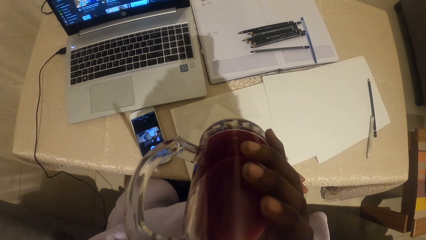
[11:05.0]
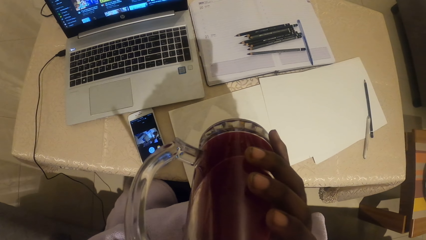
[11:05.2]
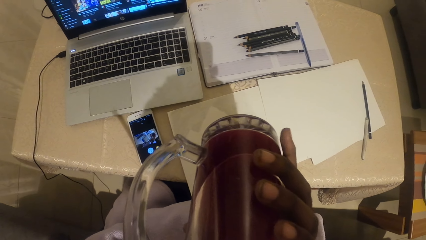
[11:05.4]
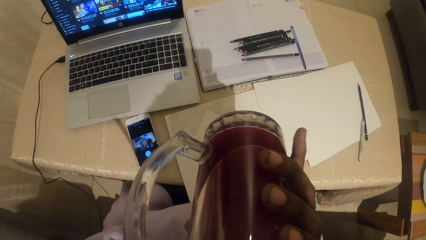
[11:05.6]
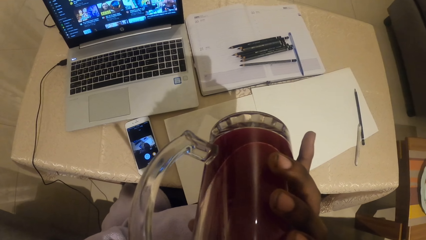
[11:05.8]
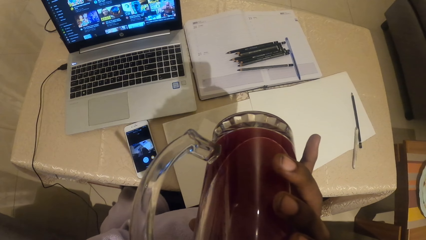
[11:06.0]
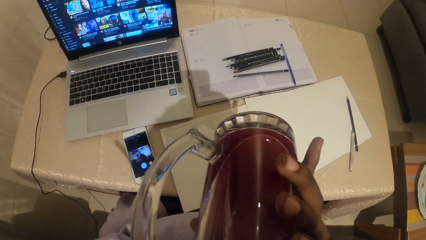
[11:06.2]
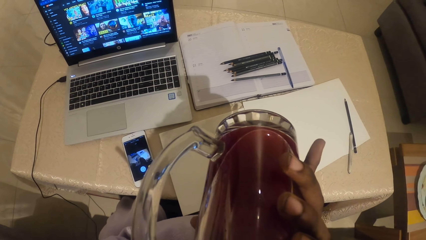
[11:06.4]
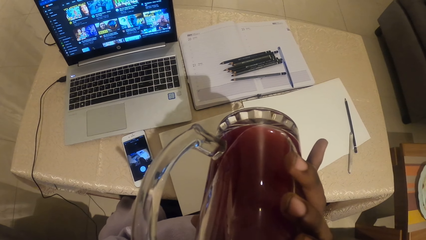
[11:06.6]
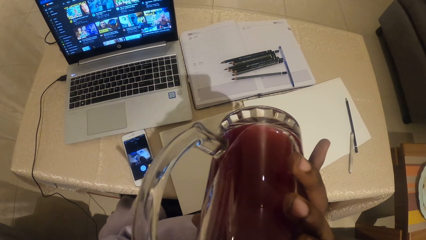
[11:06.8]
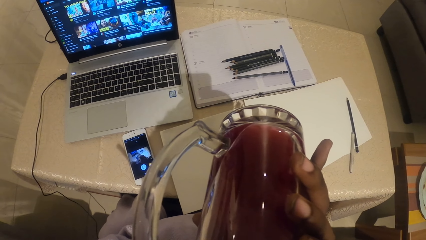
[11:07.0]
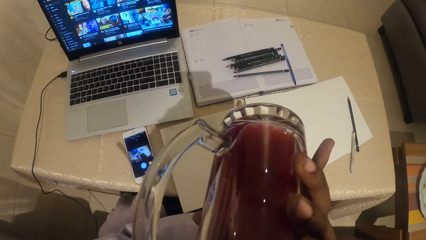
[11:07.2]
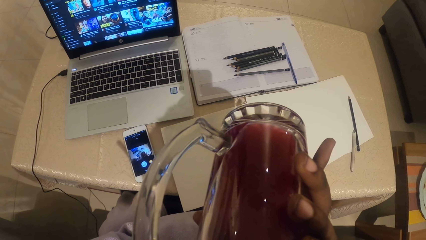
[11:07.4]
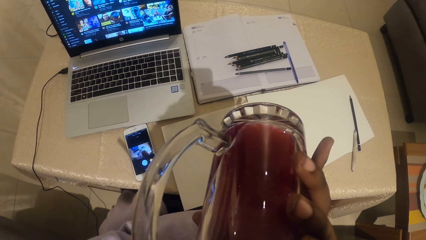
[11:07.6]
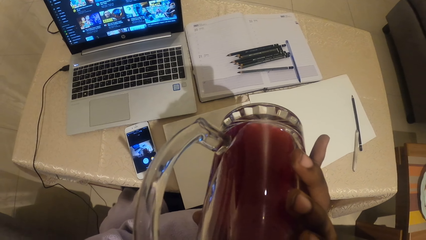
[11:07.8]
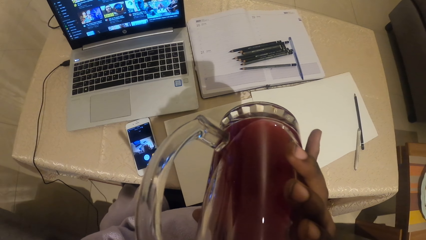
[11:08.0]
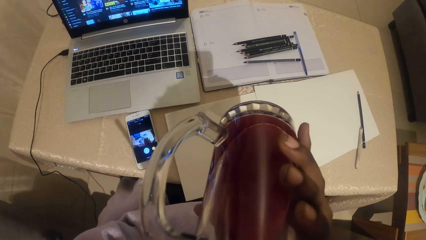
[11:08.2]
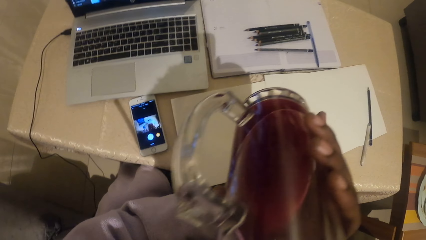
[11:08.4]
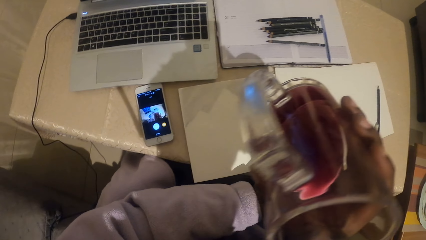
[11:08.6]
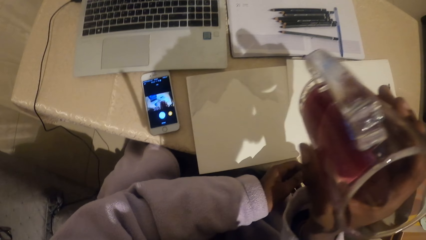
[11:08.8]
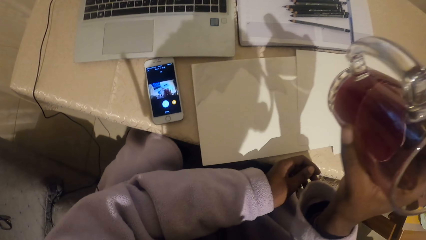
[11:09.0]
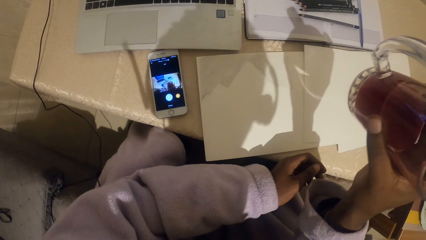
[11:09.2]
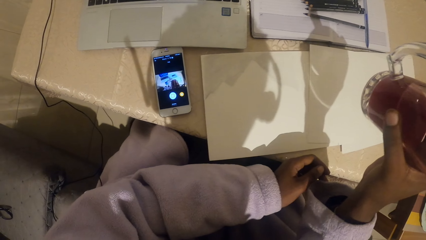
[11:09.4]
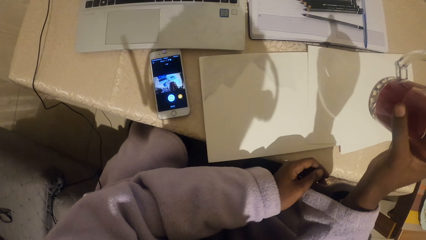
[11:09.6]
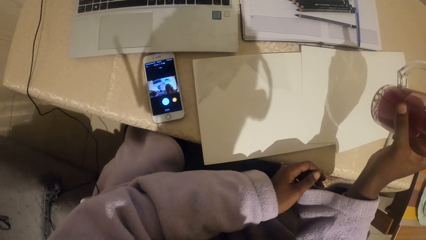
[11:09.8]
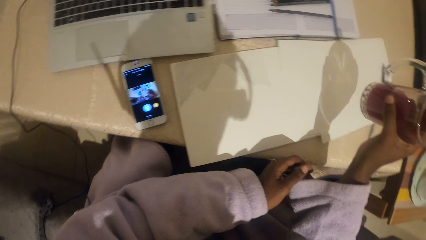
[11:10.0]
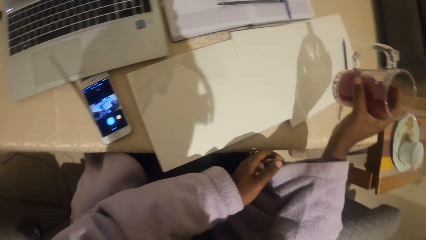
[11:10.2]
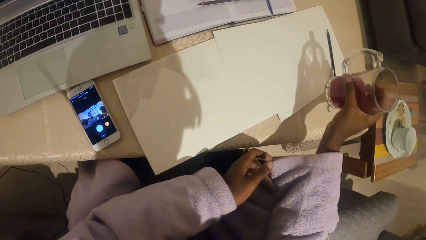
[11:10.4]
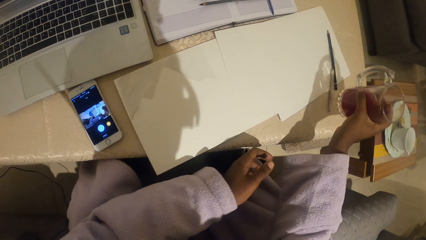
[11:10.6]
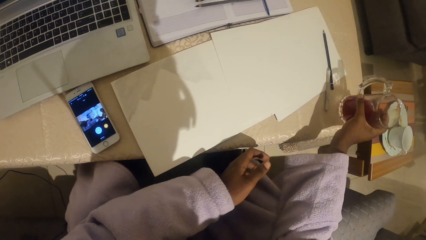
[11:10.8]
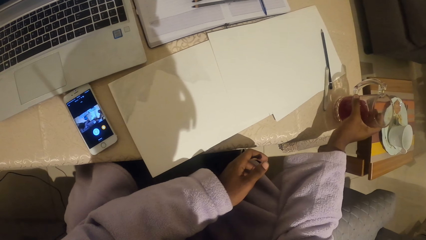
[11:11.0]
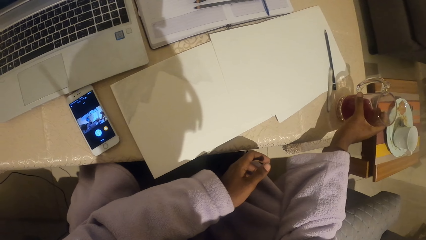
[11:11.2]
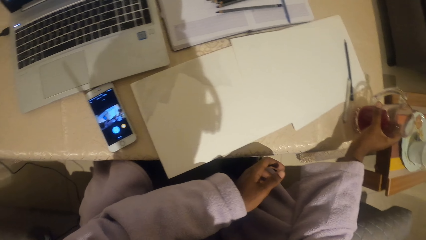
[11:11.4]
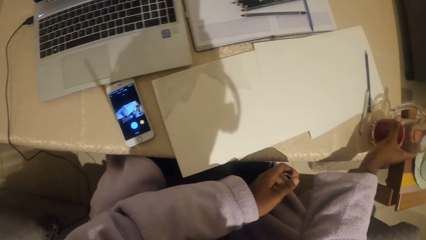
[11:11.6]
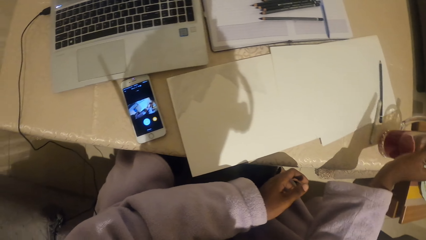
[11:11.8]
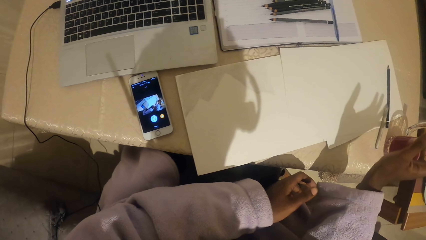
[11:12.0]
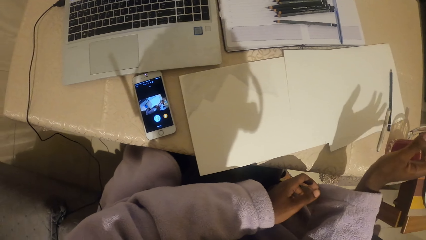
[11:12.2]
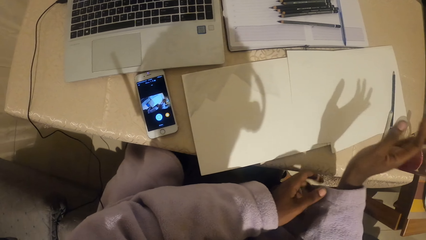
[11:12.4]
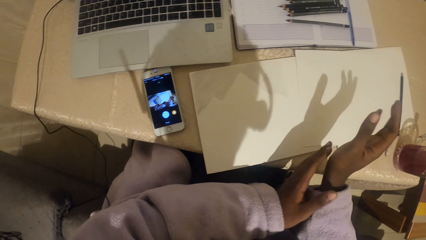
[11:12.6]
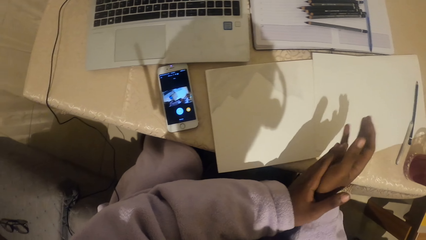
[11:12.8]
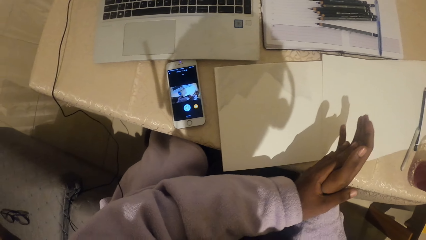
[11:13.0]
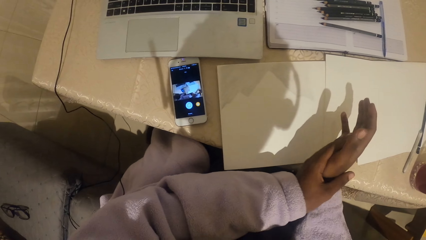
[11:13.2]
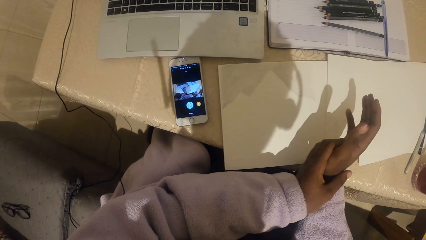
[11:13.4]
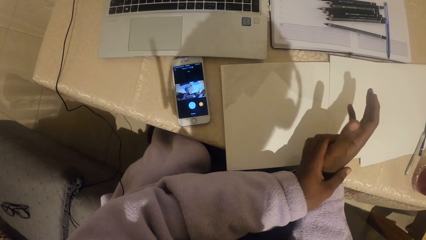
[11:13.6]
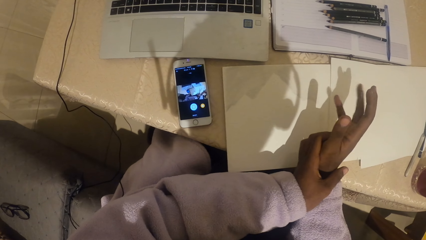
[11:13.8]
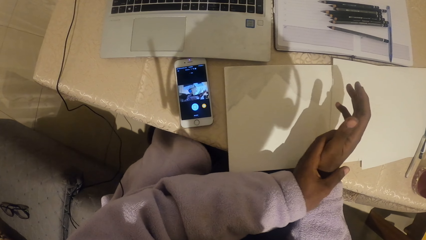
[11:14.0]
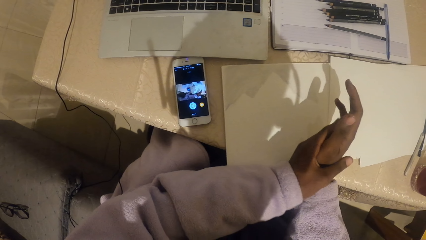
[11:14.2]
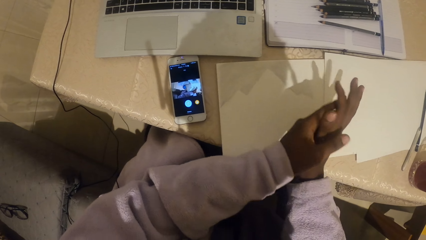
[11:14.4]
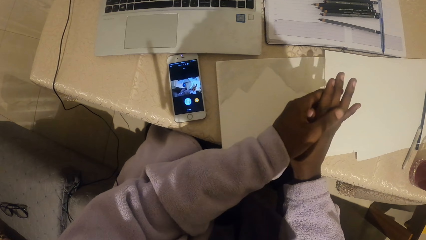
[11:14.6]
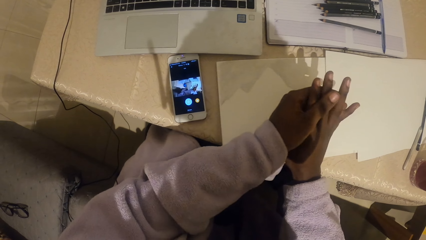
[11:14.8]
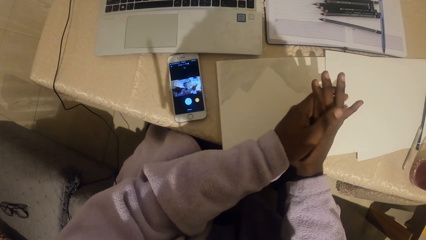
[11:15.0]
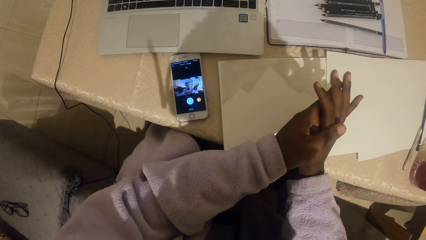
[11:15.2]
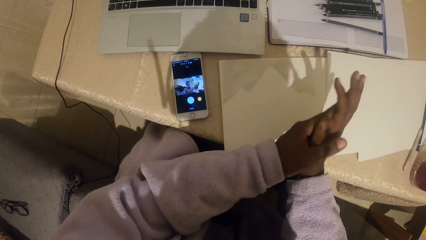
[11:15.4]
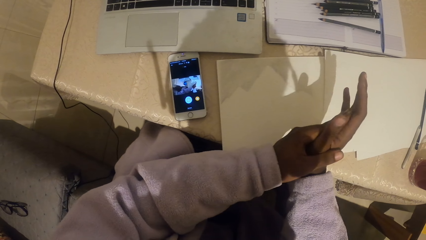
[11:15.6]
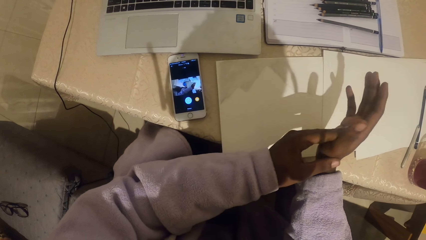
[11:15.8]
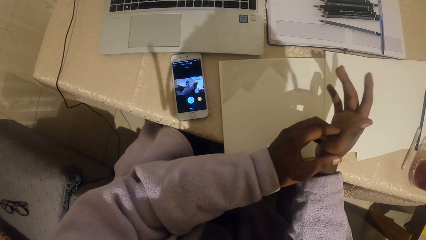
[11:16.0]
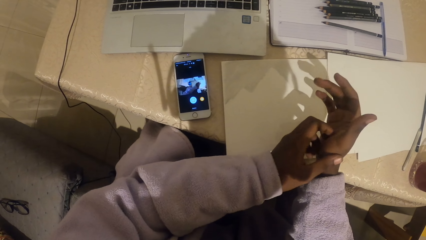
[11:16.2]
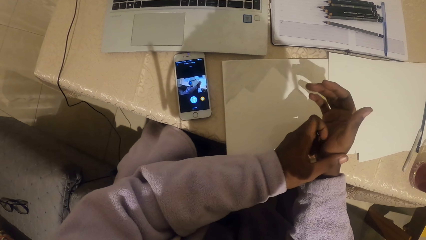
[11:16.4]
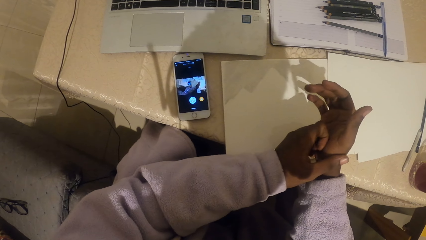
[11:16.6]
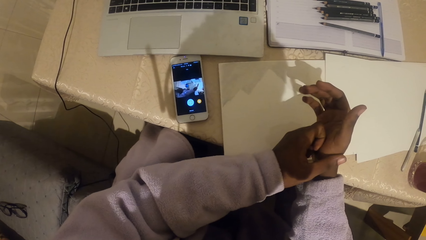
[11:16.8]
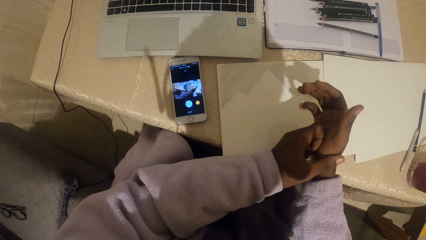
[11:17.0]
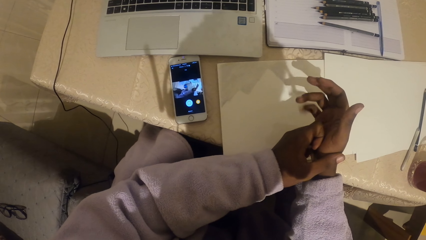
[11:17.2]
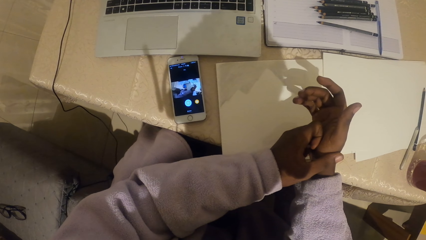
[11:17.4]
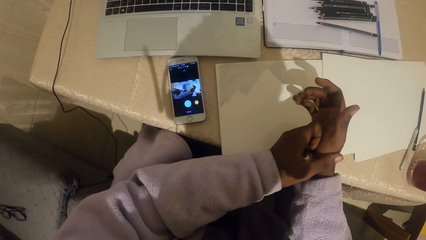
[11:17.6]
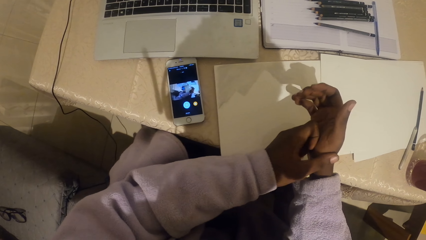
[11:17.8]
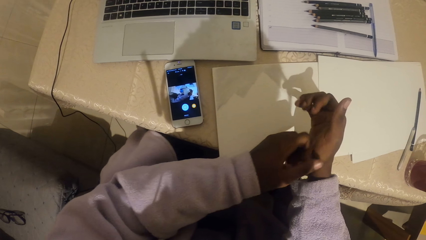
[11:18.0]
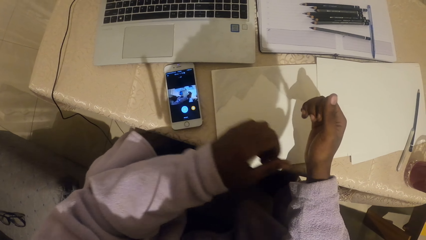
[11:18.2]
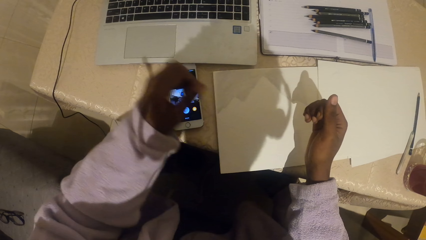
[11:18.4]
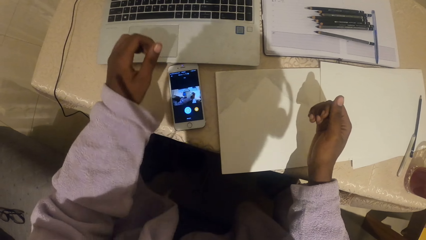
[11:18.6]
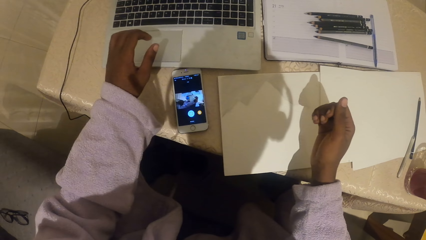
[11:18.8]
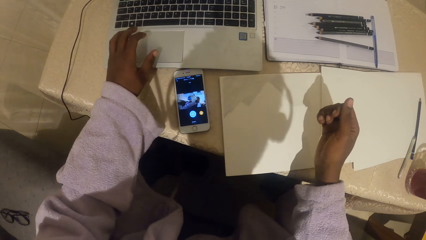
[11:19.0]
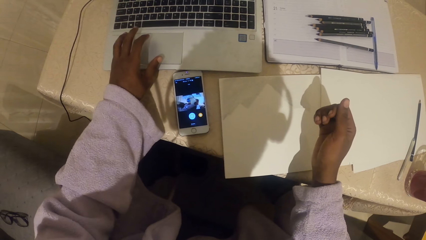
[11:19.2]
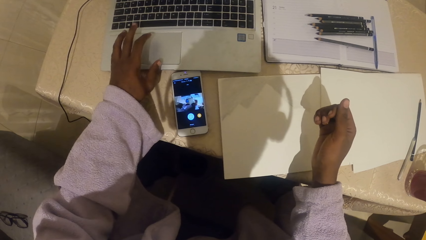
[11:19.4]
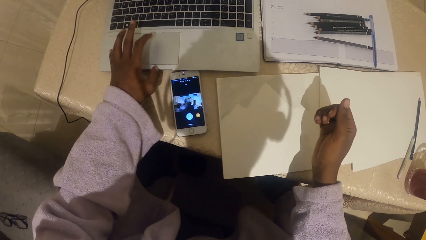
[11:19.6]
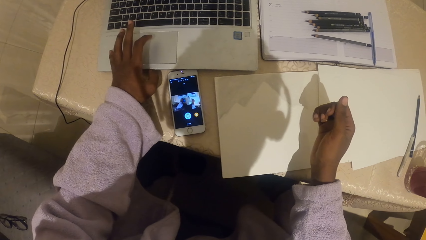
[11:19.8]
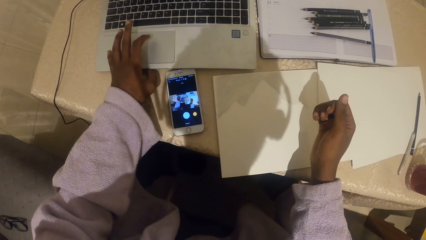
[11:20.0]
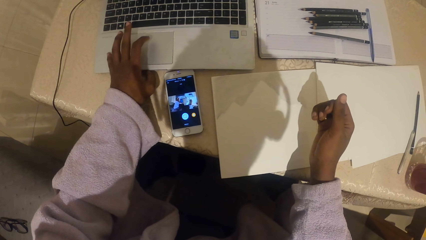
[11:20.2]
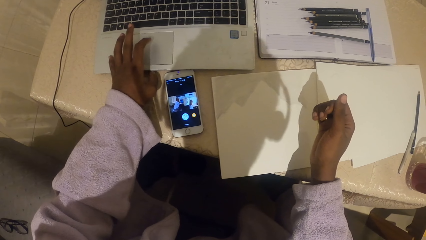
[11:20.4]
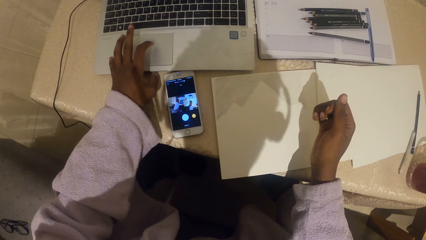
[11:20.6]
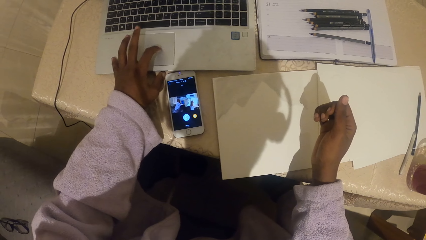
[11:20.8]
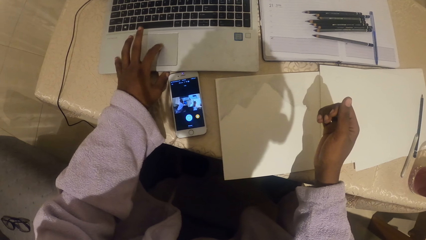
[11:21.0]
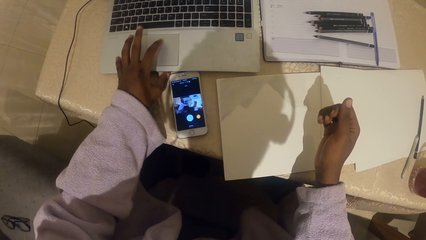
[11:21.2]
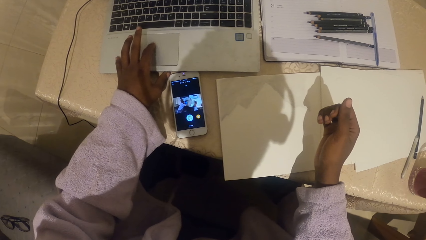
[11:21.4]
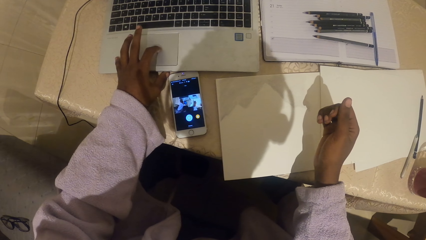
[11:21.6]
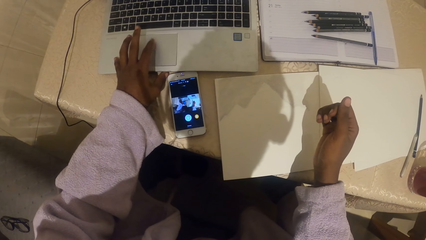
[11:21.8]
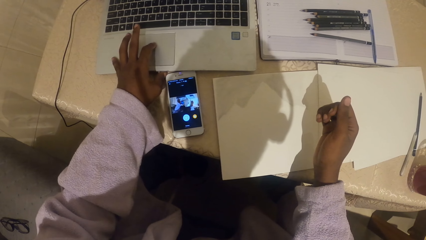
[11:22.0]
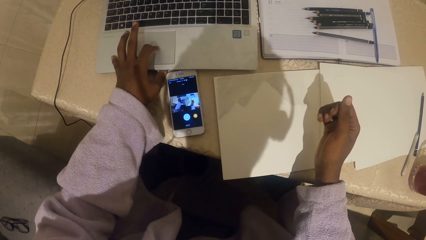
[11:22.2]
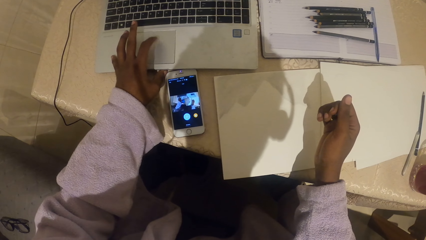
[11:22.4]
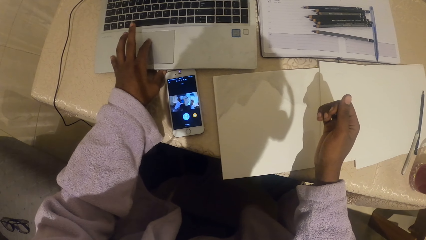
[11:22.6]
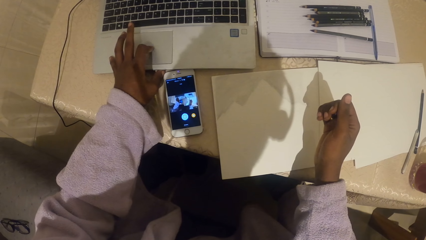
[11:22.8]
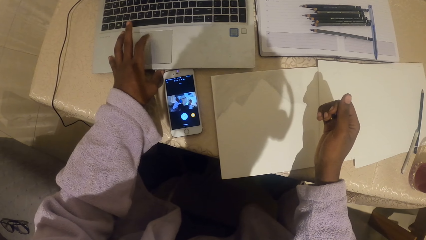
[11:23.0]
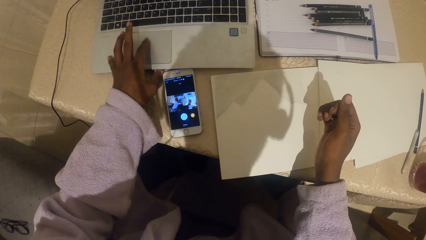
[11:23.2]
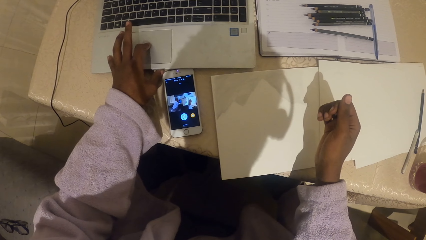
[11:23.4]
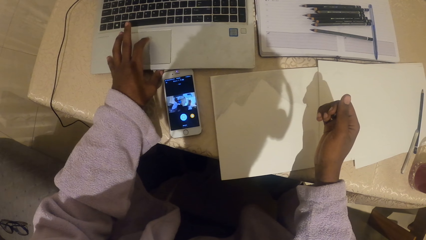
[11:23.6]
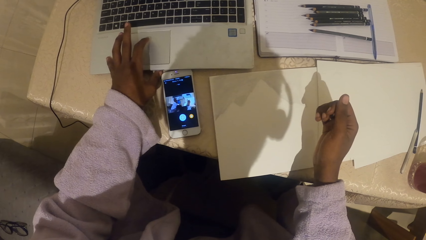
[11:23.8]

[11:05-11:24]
The camera wearer drinks the juice. They place the mug on the table. They rub the hands. They touch the laptop. They scroll on the mouse pad. They move the hand.
